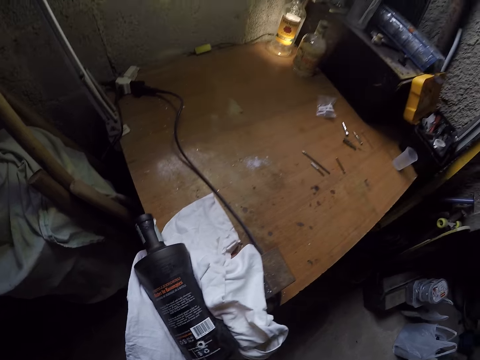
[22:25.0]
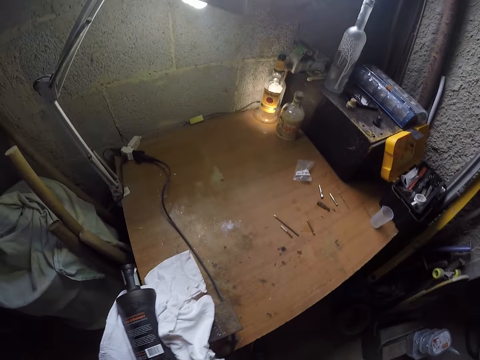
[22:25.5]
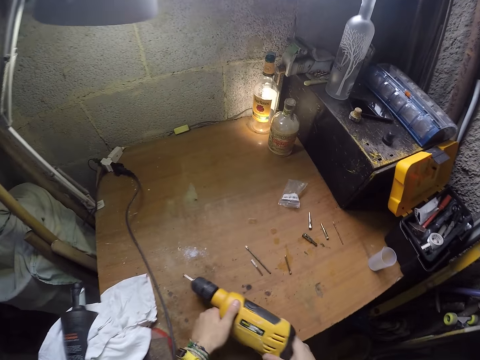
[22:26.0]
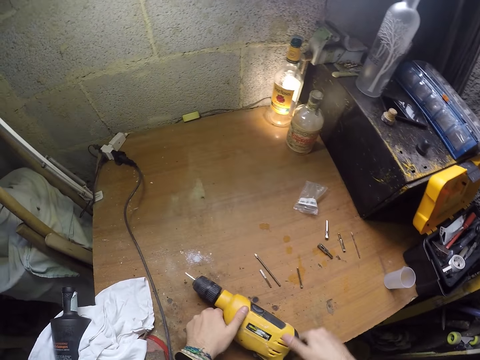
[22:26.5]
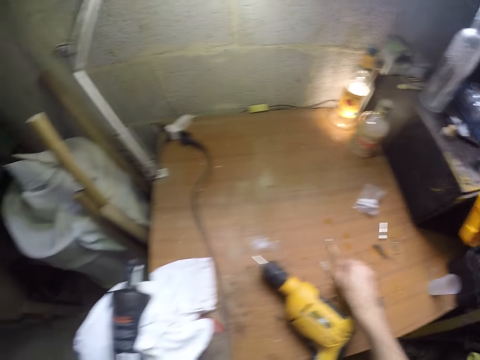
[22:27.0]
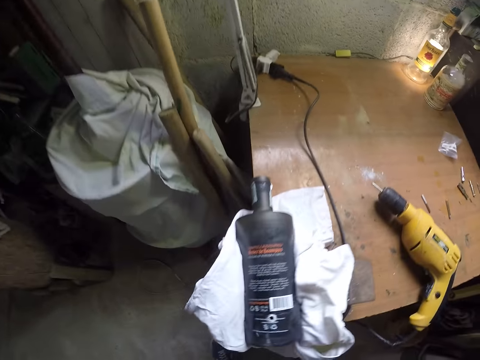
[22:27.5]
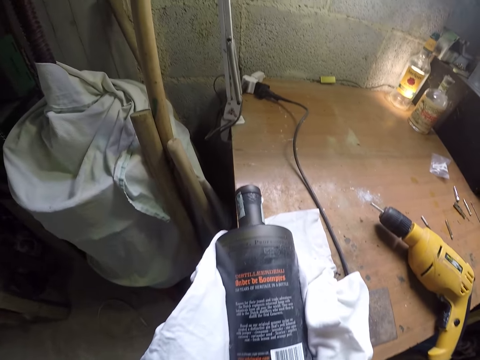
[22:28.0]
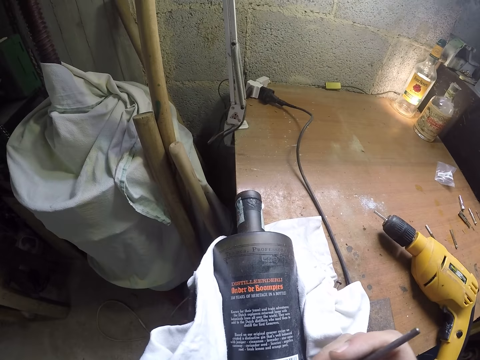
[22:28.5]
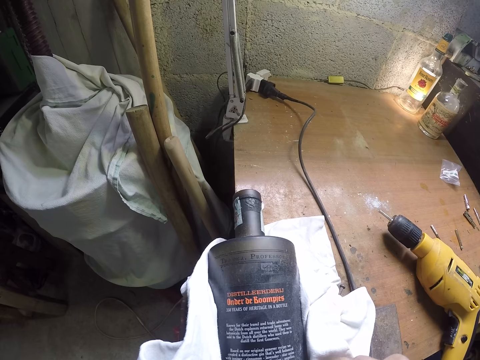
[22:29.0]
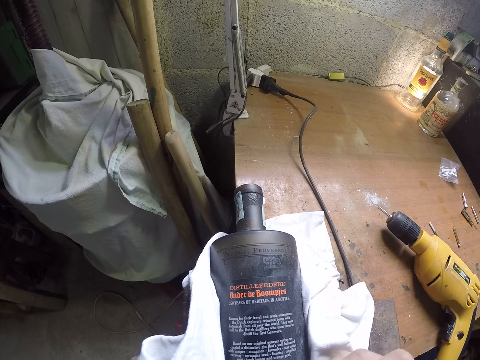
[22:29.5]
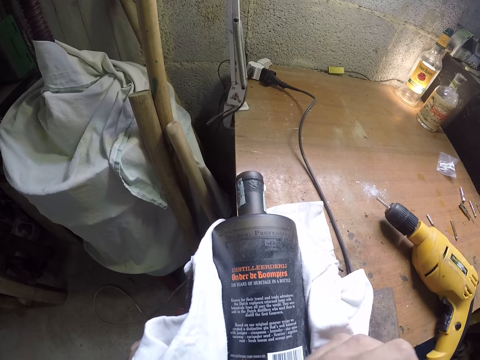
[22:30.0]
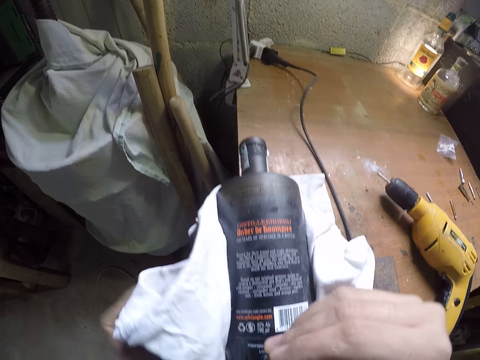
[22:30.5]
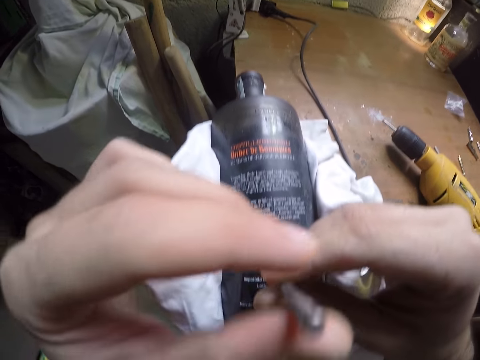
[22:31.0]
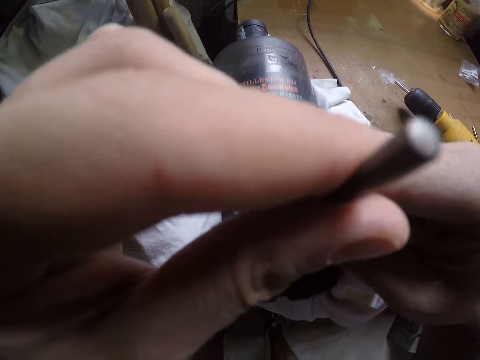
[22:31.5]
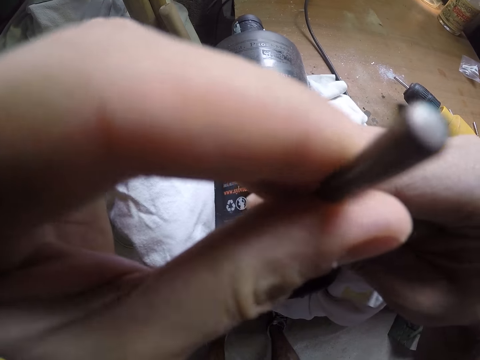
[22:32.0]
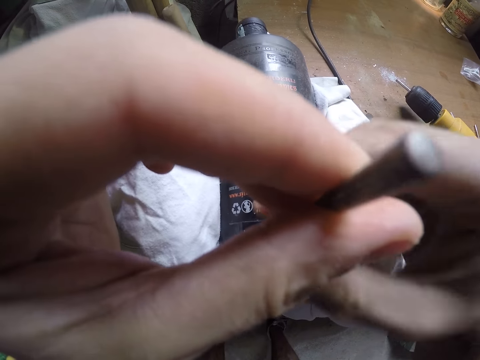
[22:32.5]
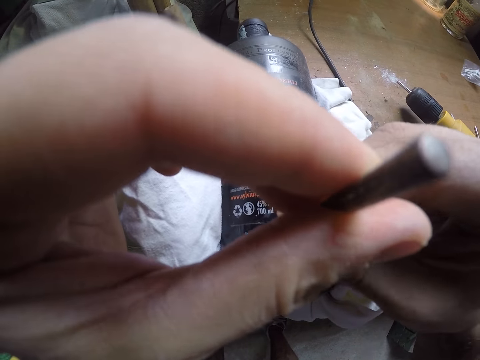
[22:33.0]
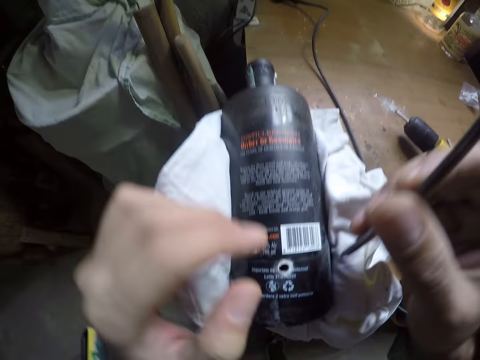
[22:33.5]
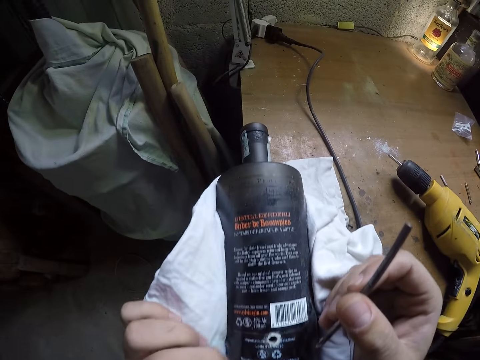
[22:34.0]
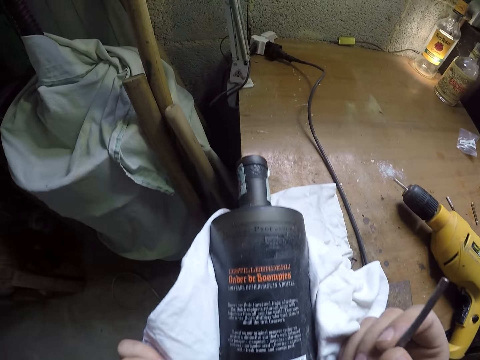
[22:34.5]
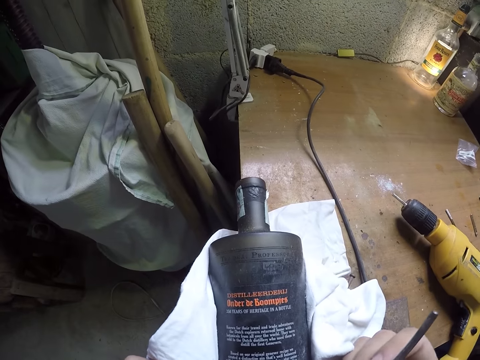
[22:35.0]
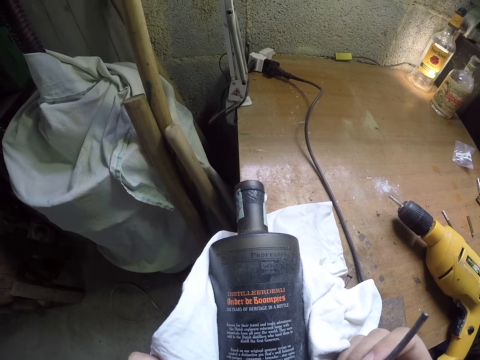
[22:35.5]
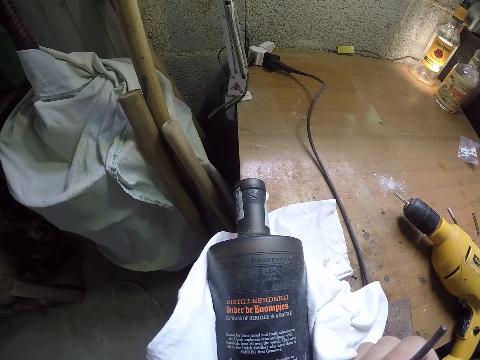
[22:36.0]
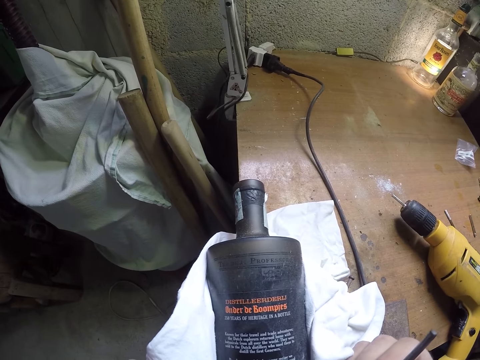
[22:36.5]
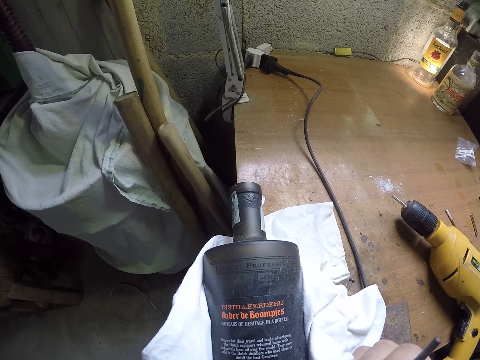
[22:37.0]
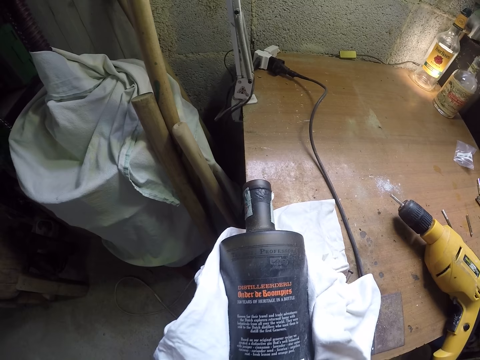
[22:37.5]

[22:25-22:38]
The camera wearer drops the power-drill on the table with both hands. He picks up the drill-bit from the table with his right hand. He puts the drill-bit in his right hand into the hole in the bottle. He holds the drill-bit with both hands. He pierces the hole in the bottle with the drill-bit in both hands. He wipes the bottle with his left hand. He clears the hole with a finger.

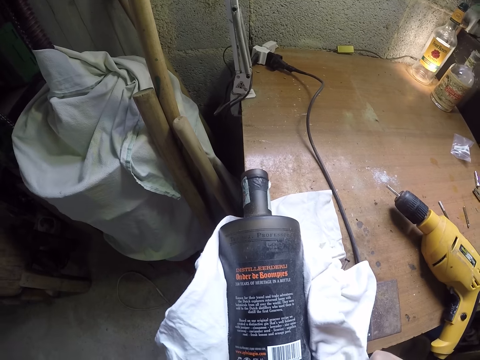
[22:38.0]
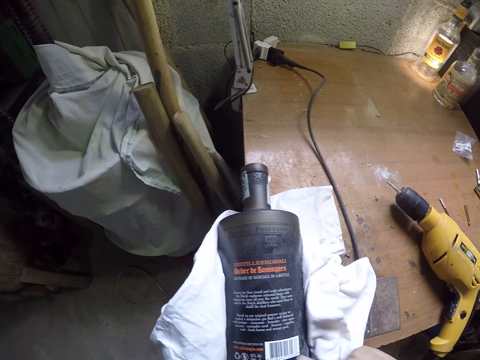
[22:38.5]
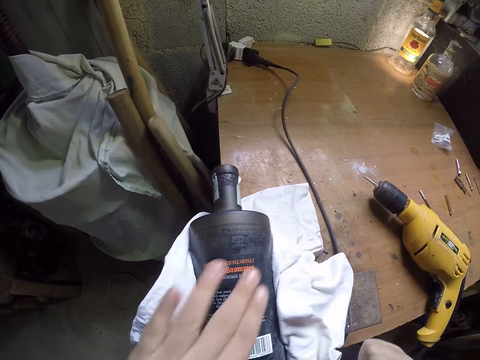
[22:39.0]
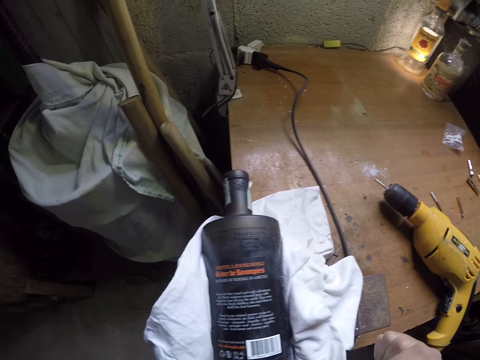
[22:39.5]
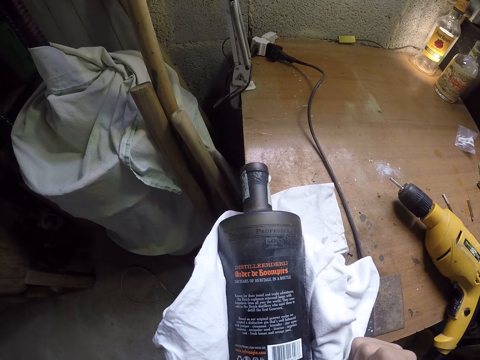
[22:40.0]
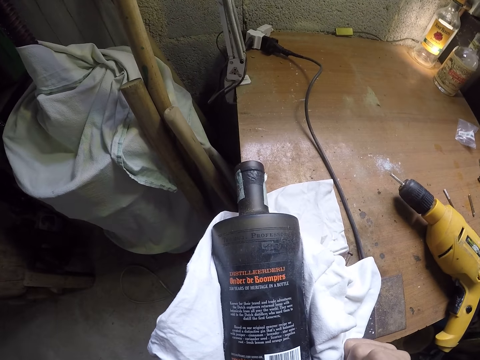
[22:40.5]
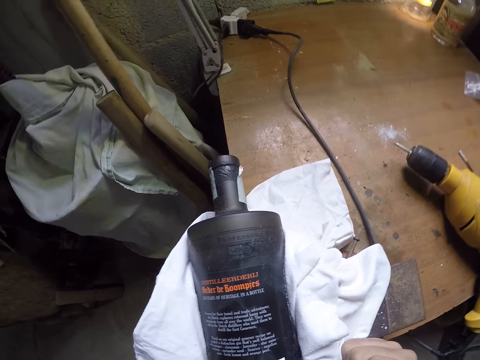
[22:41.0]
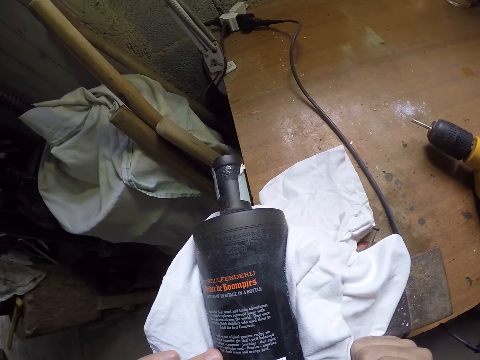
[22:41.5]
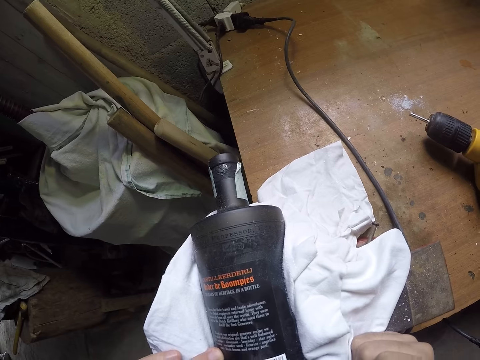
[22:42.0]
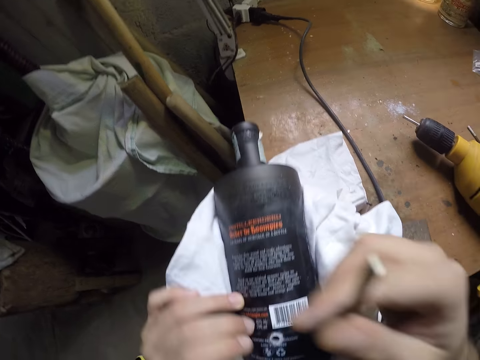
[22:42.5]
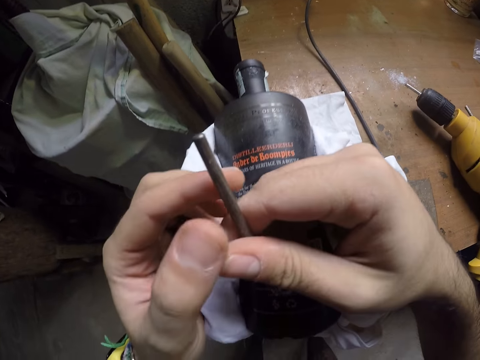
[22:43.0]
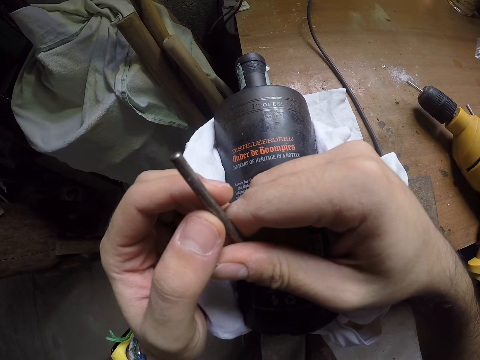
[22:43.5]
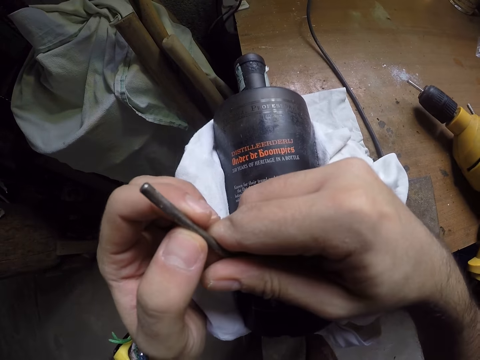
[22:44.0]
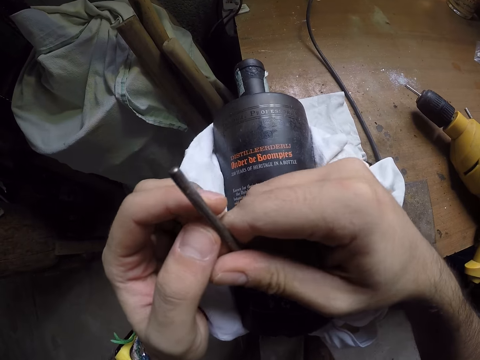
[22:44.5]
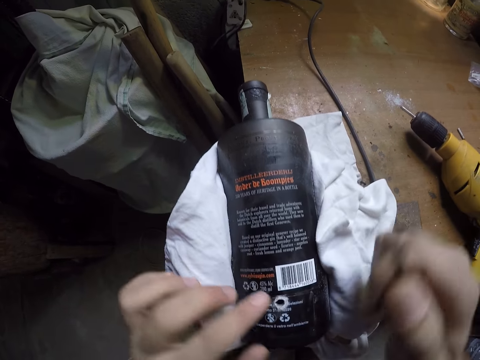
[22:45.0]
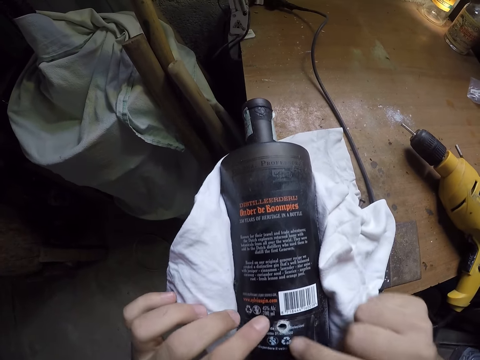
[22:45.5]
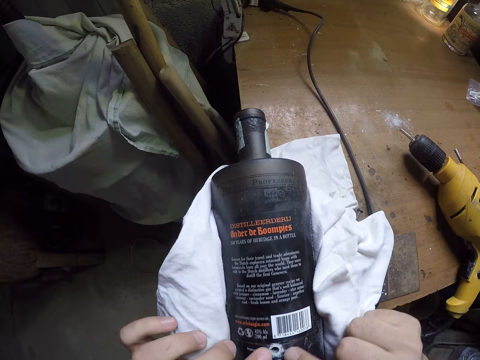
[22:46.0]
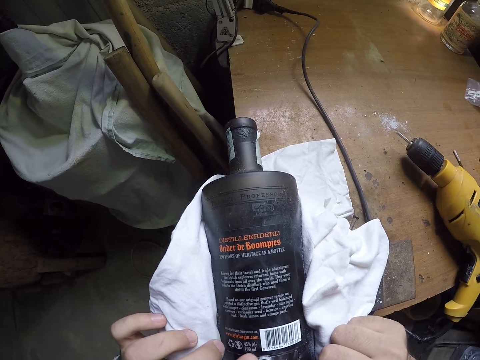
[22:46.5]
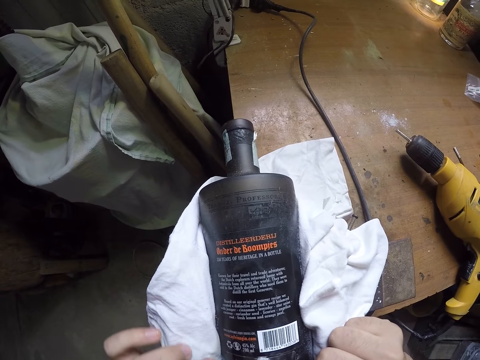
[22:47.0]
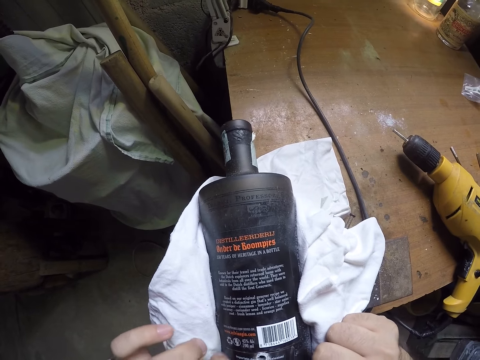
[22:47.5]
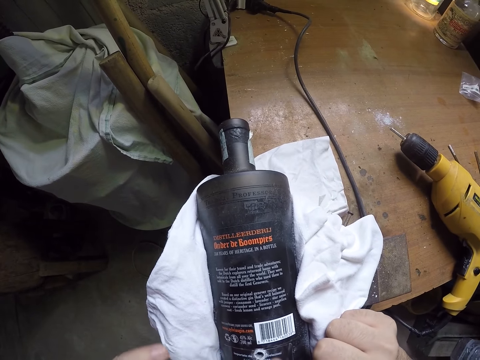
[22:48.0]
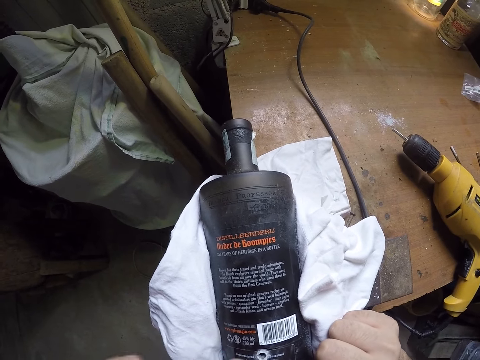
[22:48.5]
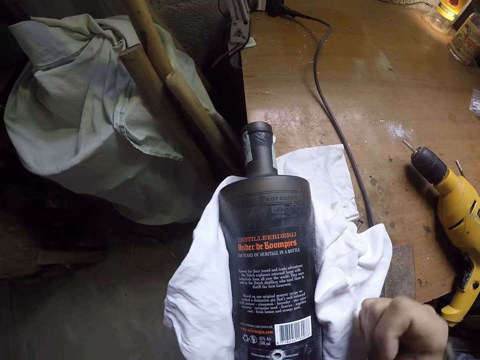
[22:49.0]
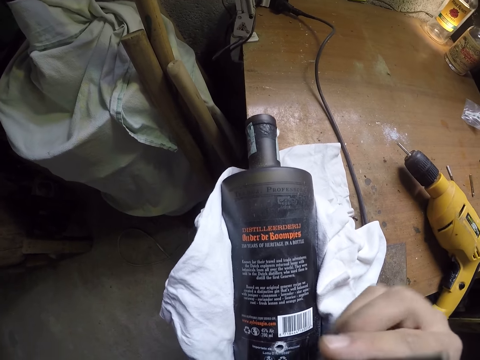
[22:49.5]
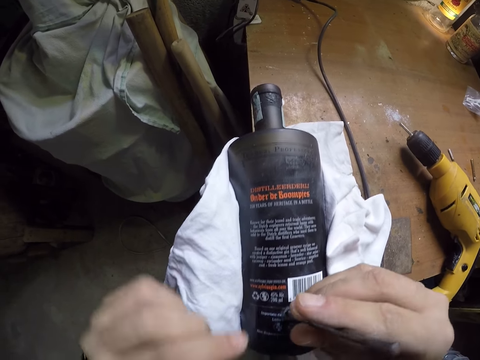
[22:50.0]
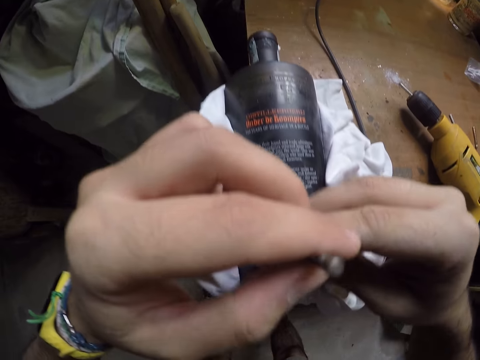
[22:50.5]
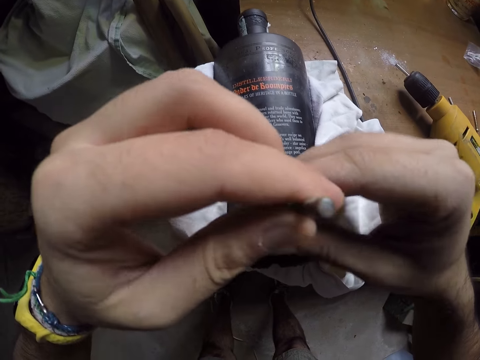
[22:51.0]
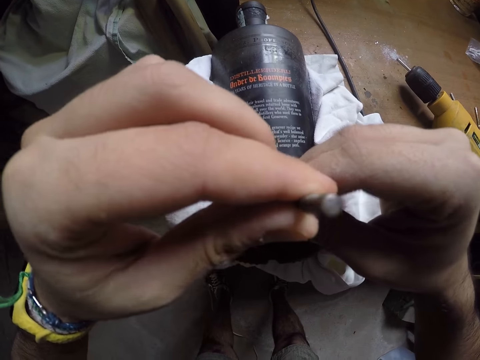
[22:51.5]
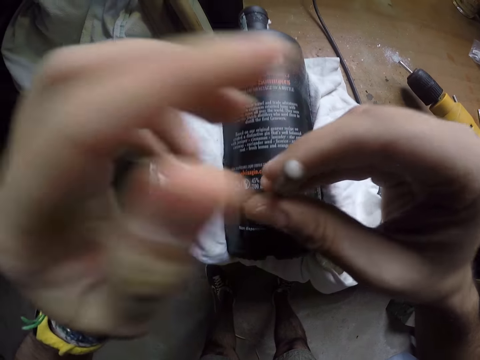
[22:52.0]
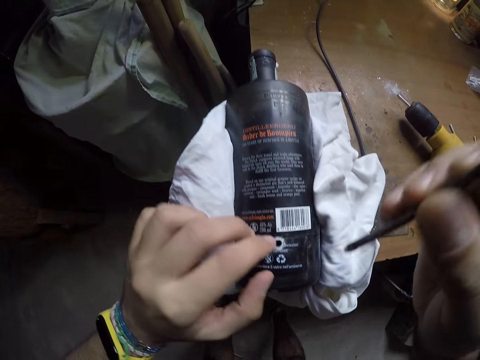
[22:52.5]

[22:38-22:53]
The camera wearer wipes the bottle with his right hand. He holds a cloth. He wipes the bottle with his left hand using the cloth. He places the drill-bit in the hole. He pierces the hole in the bottle with the drill-bit in both hands. He touches the hole on the bottle with the left index finger. He wipes the dirt around the hole on the bottle with the index fingers. He looks at the bottle. He puts the steel punch or nail in the bottle on the table with both hands. He holds the nail with both hands. He drills the hole with the nail in both hands. He touches the bottle on the table with his left hand.
